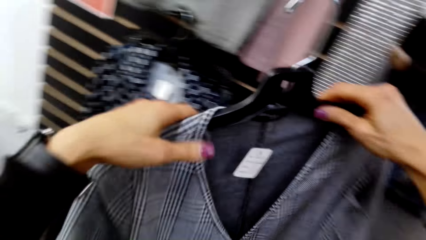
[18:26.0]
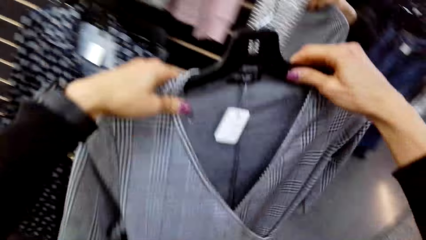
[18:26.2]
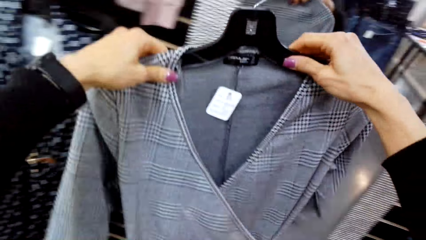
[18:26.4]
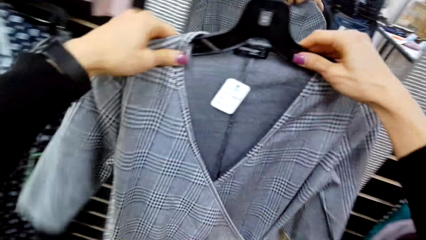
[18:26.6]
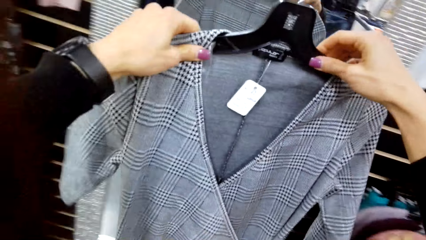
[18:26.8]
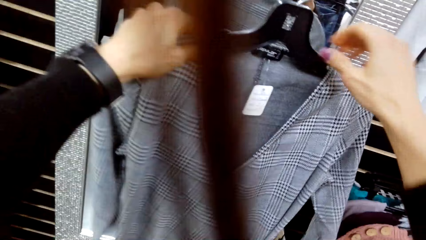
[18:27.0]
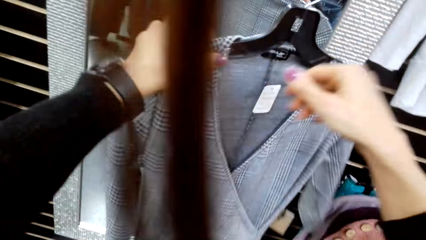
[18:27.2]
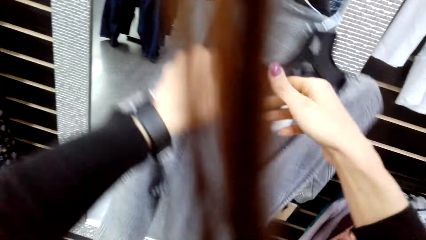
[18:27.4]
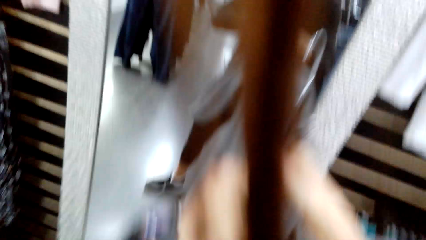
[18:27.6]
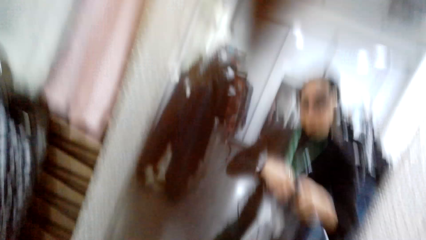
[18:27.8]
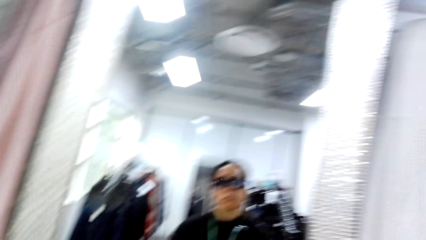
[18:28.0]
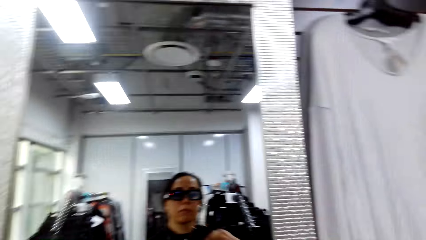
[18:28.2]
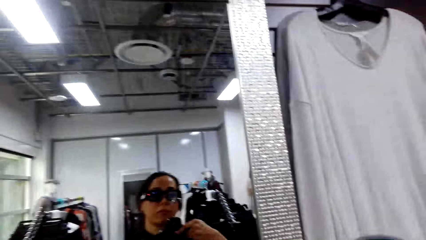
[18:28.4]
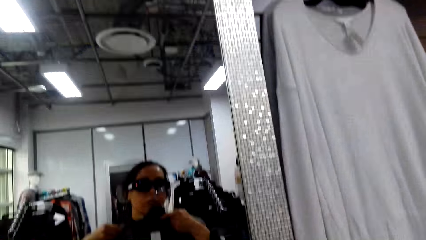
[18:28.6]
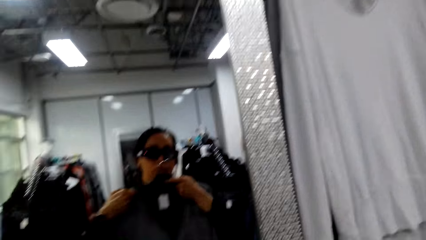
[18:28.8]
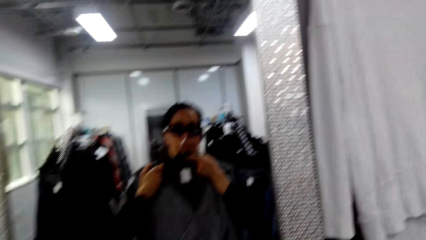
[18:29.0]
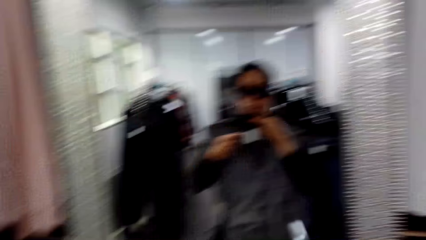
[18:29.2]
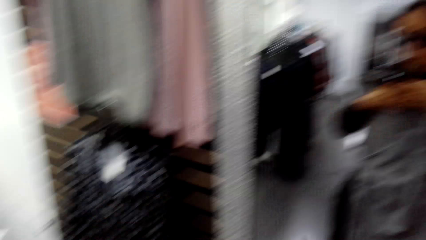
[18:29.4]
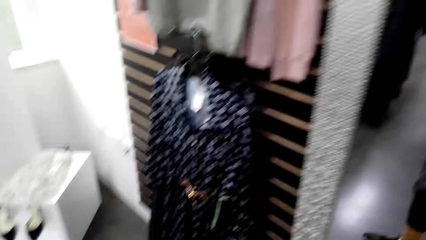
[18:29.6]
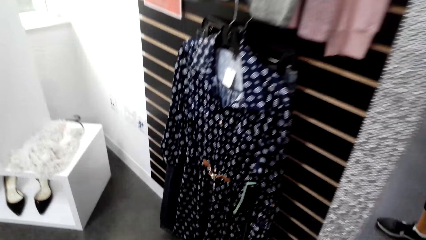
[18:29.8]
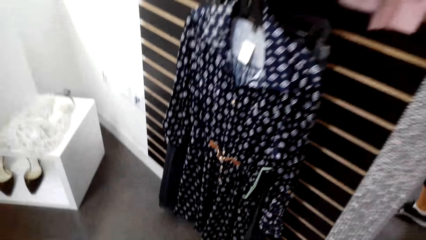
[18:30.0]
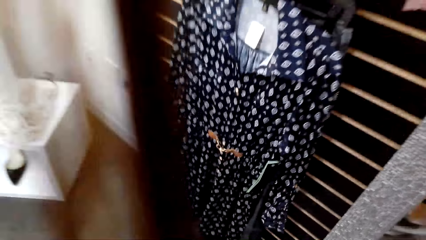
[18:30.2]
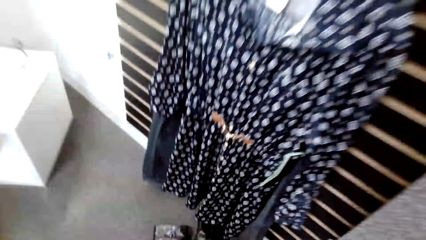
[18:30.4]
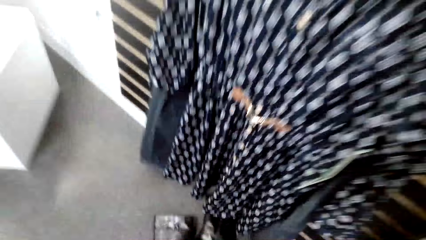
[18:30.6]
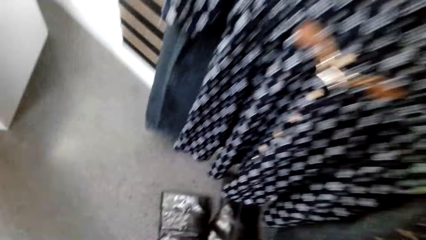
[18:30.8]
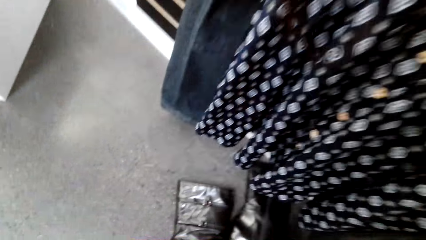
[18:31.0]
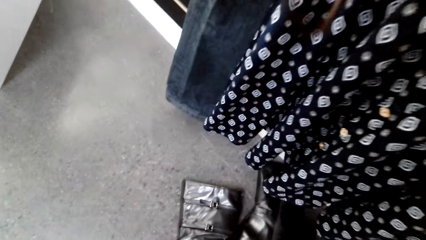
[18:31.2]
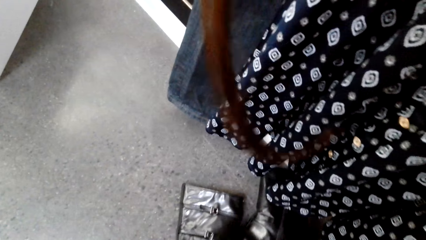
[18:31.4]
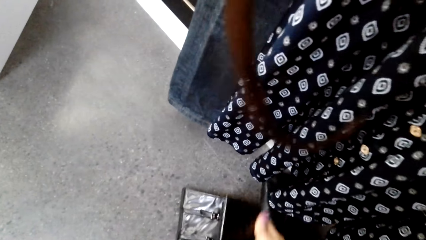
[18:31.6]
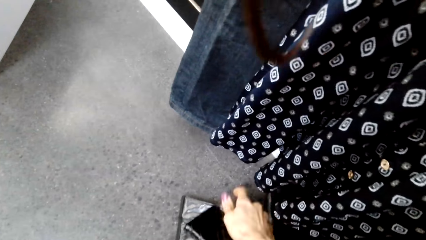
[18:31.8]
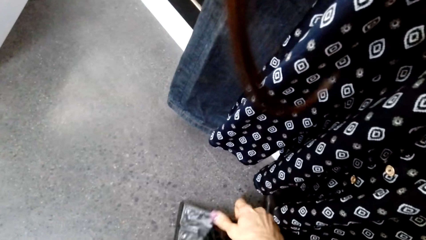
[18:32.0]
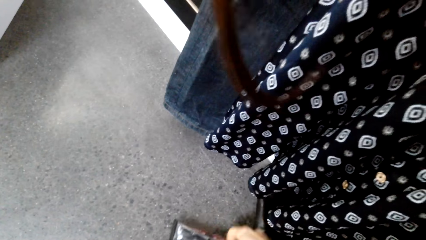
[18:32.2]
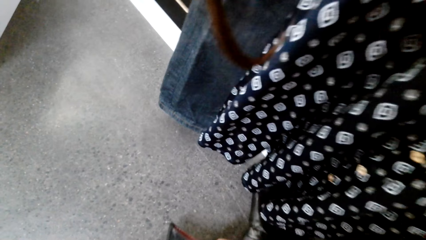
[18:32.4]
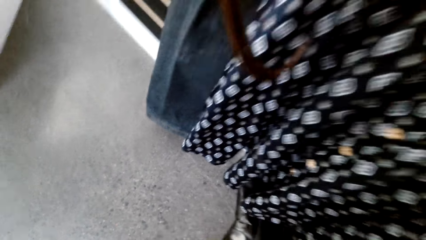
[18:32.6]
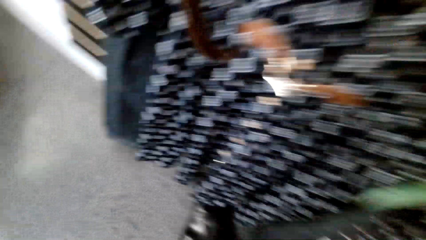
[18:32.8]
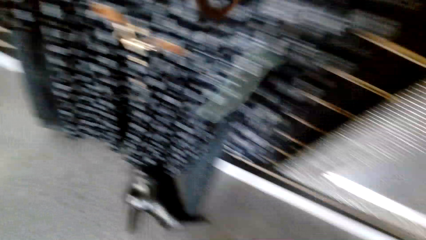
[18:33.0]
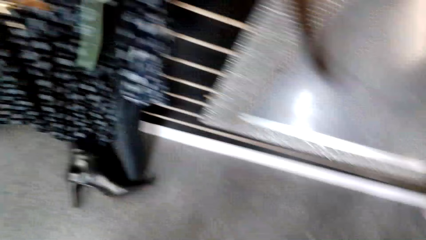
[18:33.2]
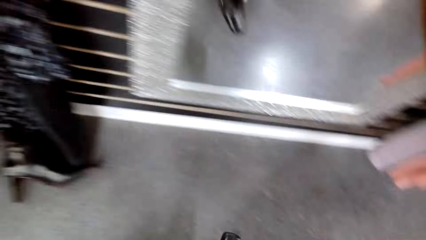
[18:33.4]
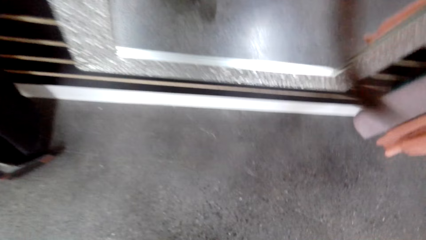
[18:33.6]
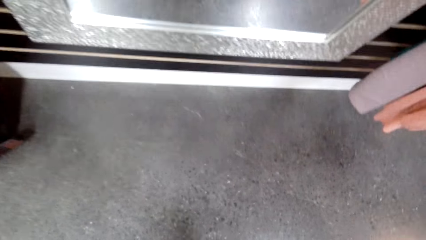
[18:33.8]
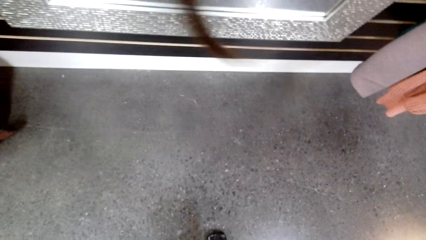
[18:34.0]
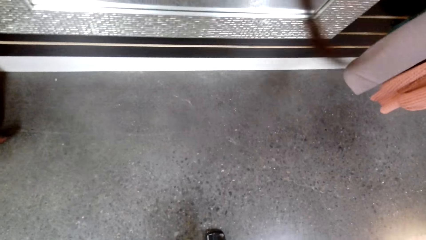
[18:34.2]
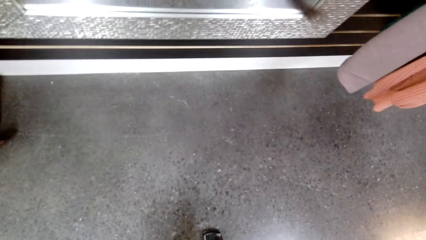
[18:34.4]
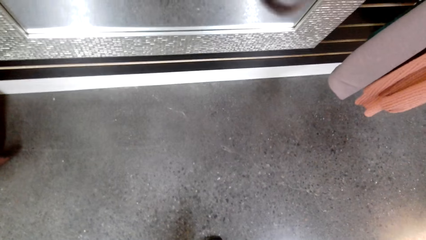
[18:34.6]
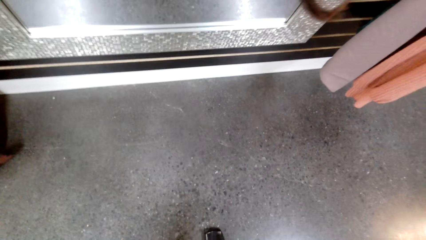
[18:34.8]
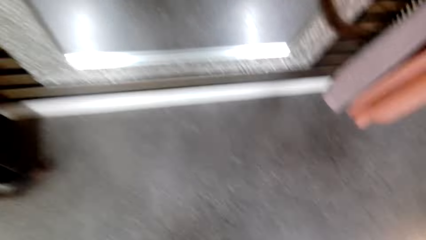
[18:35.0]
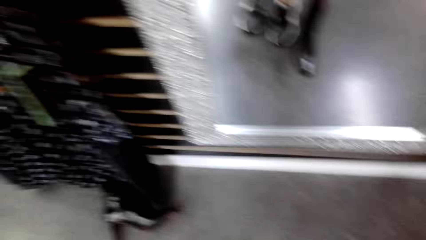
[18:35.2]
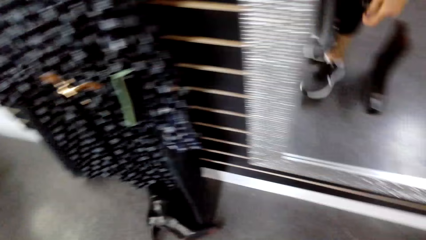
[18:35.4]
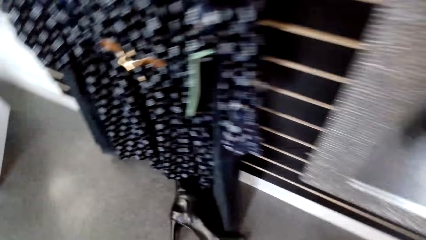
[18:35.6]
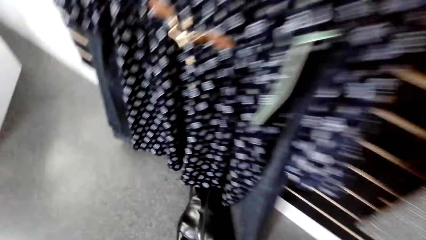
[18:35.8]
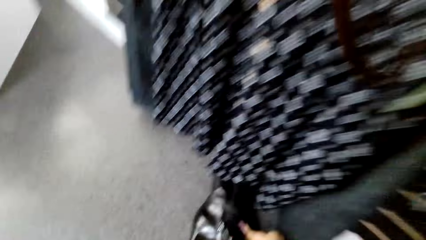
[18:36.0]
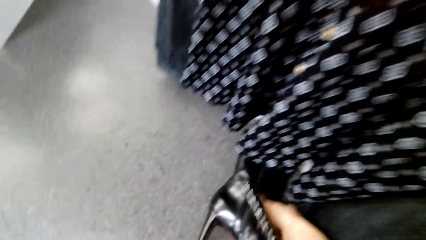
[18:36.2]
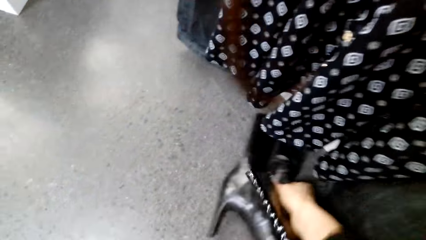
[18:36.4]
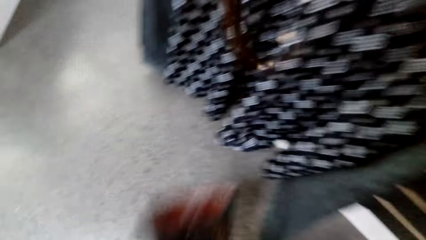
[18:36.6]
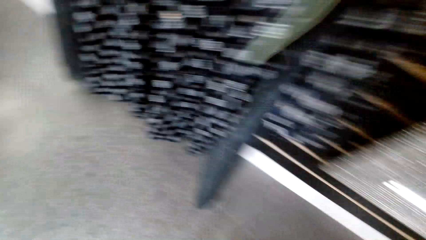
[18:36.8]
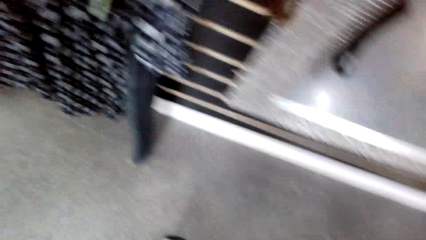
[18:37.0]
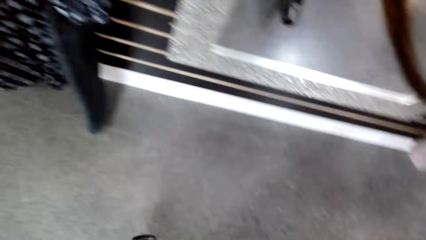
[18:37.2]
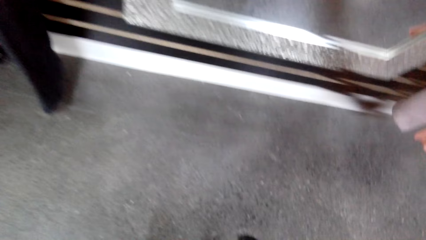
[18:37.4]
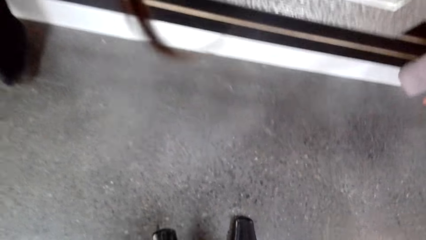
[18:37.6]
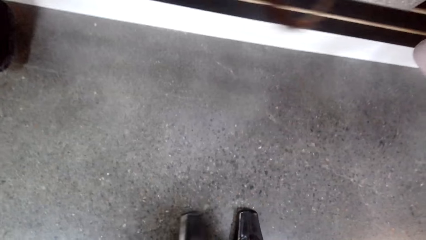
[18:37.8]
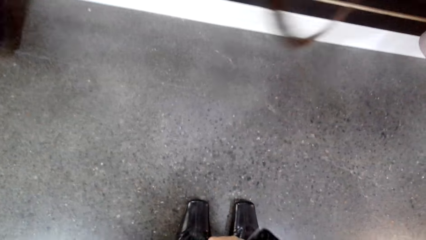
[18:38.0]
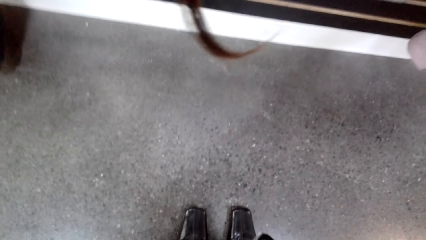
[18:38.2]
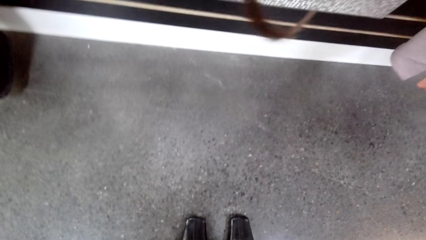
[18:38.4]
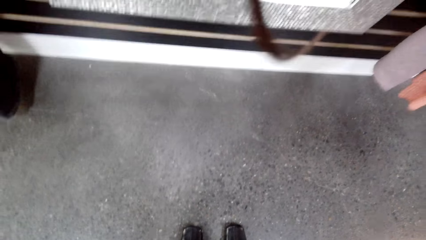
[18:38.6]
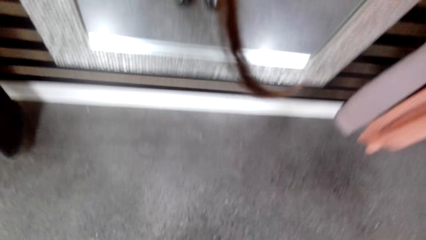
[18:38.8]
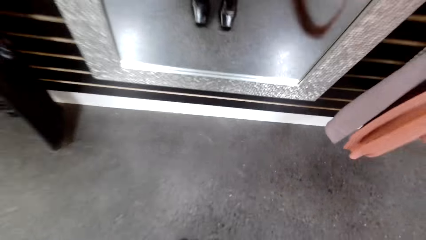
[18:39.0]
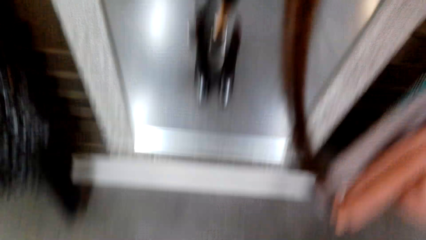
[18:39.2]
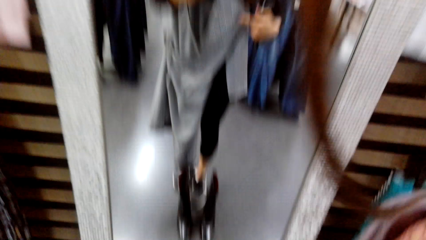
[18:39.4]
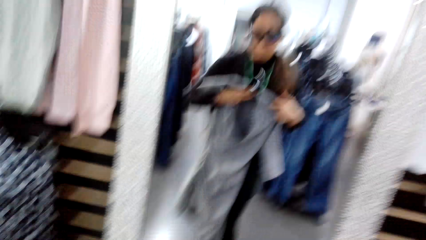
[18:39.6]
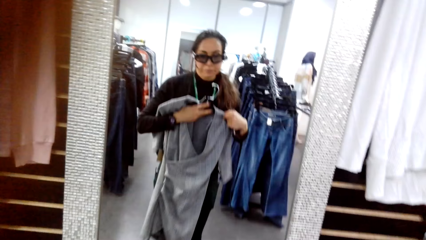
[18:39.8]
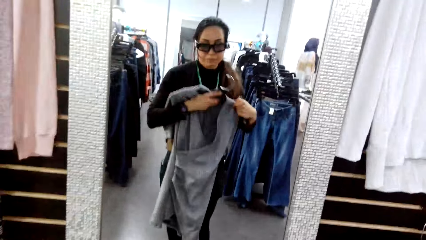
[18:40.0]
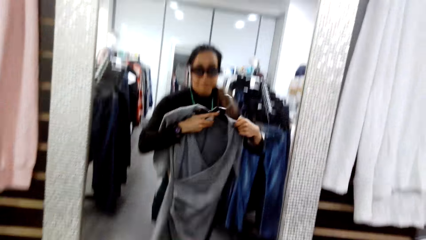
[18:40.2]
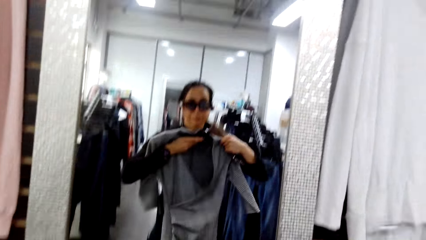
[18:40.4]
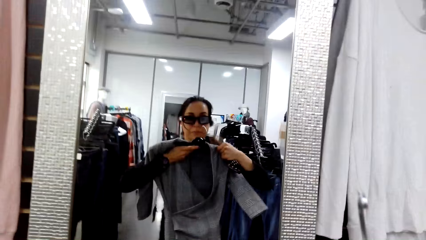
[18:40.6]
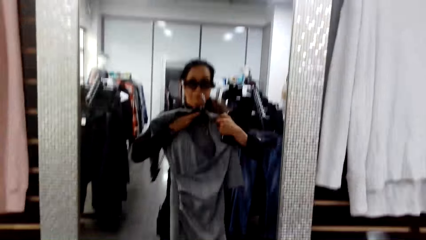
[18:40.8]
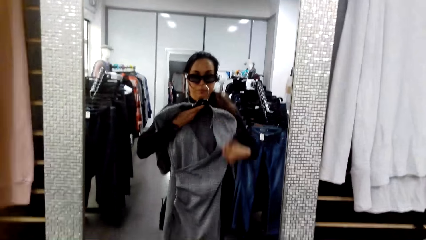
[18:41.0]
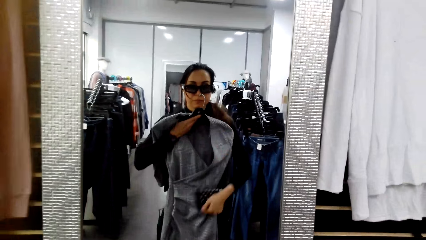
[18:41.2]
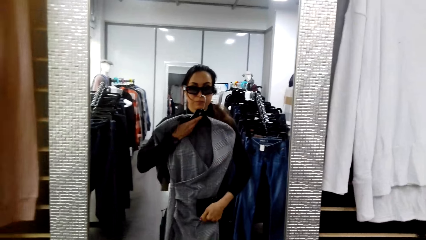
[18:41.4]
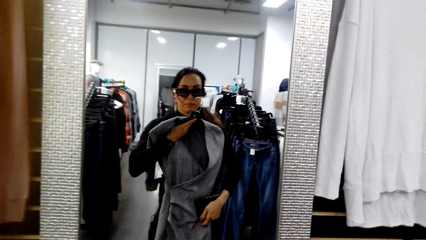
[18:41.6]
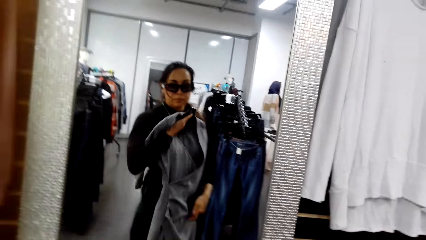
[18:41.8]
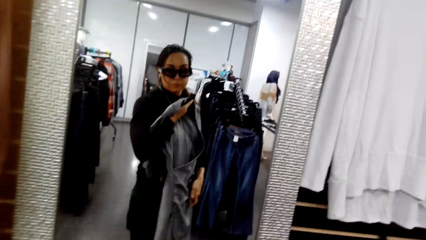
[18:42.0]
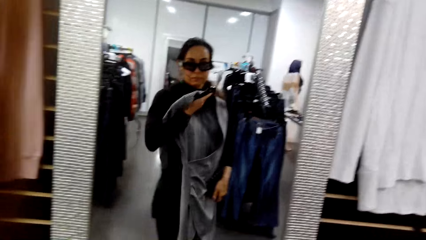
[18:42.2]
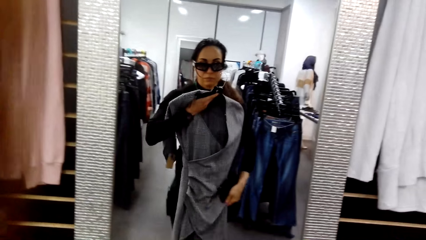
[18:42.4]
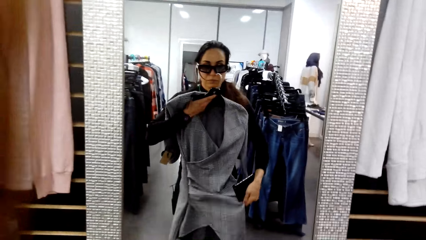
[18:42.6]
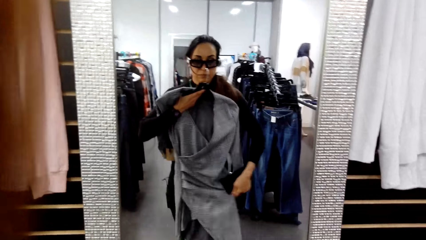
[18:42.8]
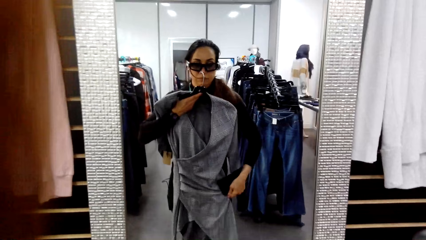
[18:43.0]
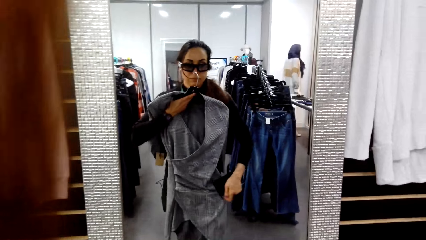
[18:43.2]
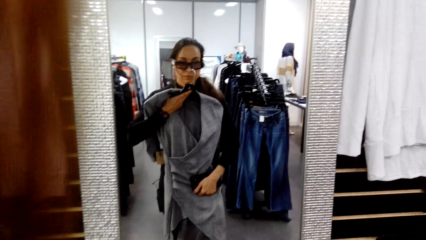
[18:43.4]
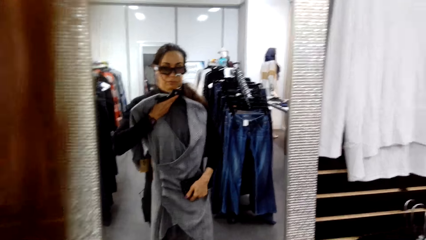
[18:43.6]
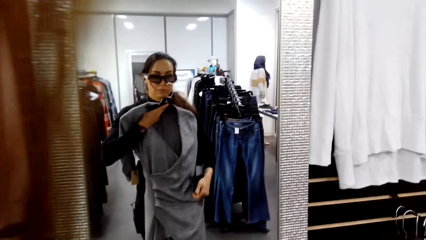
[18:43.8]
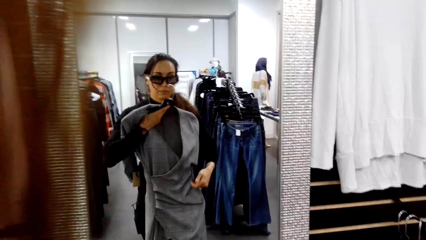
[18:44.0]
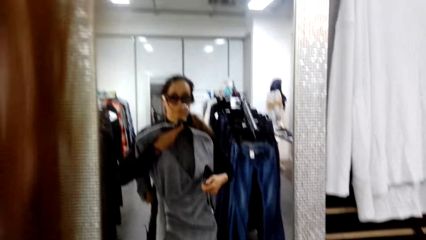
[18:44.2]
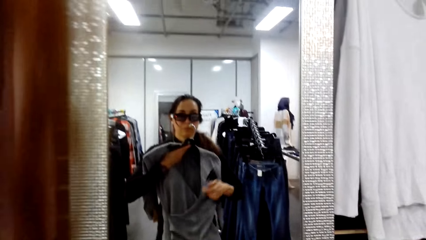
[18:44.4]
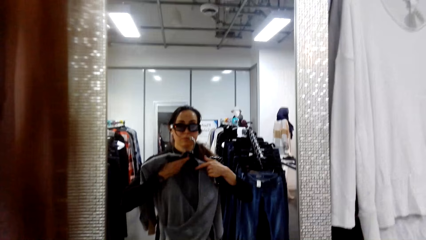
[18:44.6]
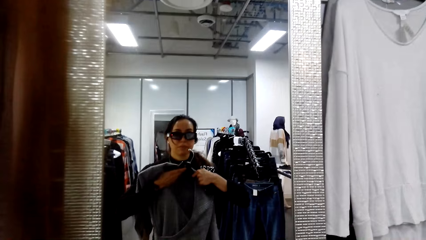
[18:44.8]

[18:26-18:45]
The camera wearer picks a blouse. They try on the cloth before the mirror. They collect a pouch from the floor. They pick a shoe from the floor. They place the shoes down. They try on the cloth before the mirror. They adjust the cloth. They look at a dress in front of the mirror.
